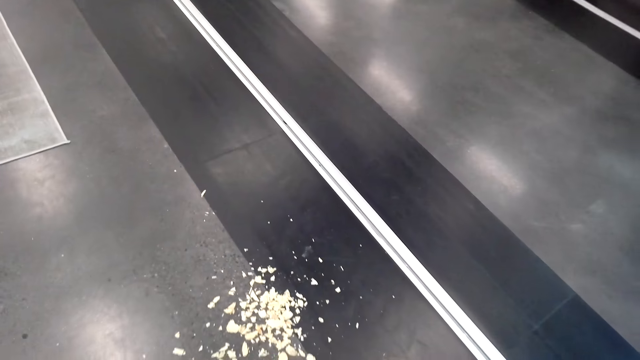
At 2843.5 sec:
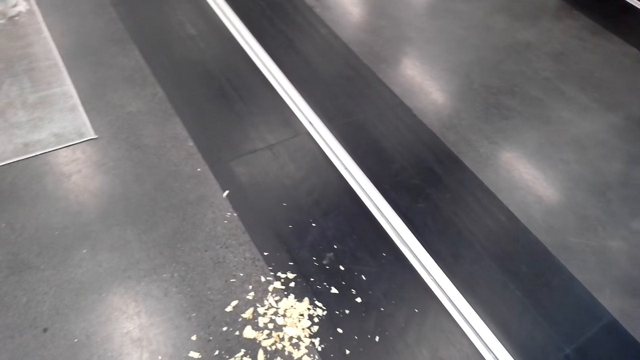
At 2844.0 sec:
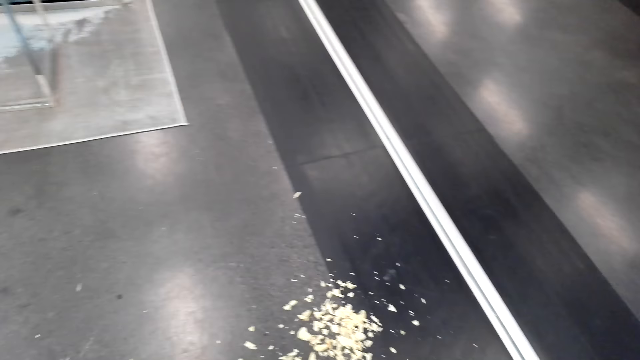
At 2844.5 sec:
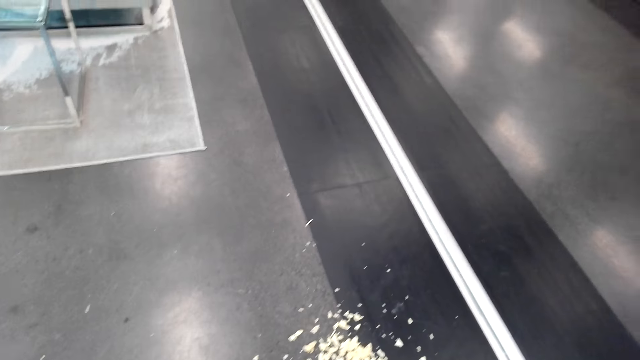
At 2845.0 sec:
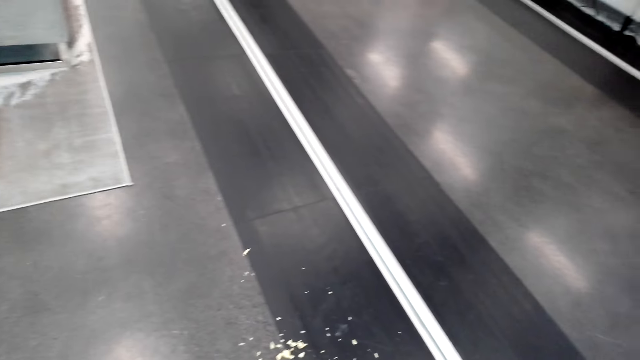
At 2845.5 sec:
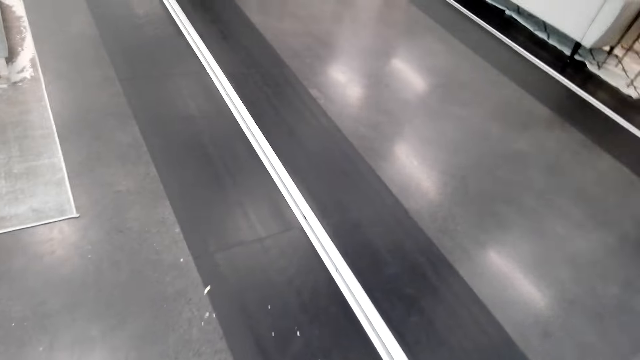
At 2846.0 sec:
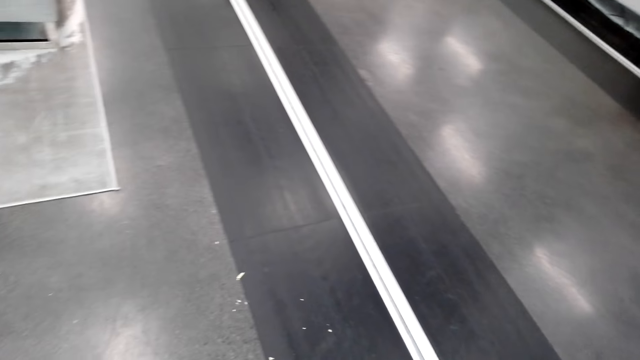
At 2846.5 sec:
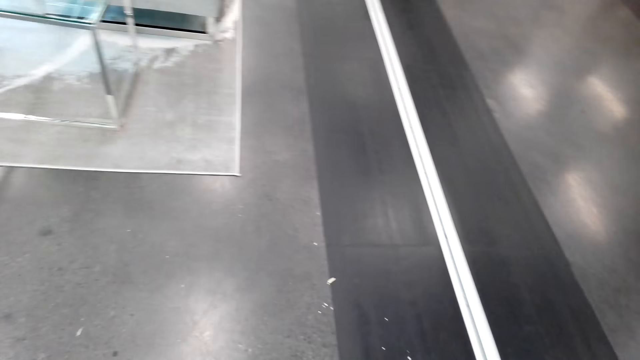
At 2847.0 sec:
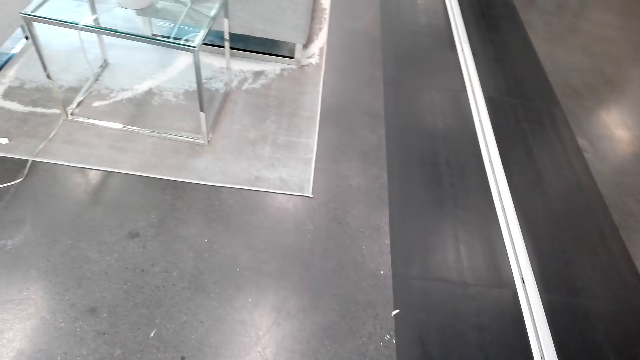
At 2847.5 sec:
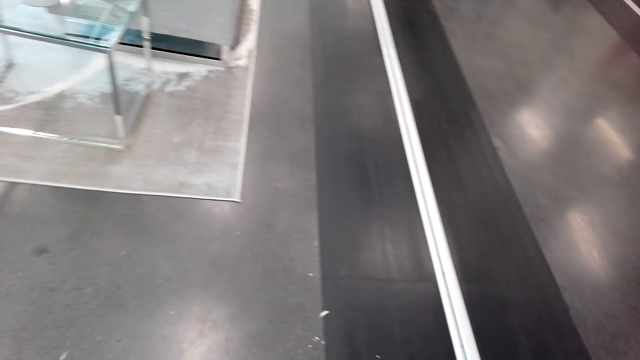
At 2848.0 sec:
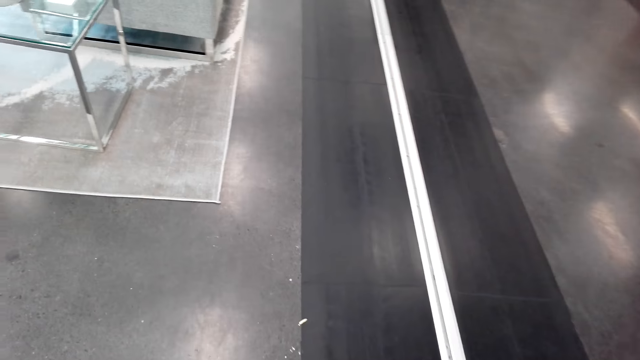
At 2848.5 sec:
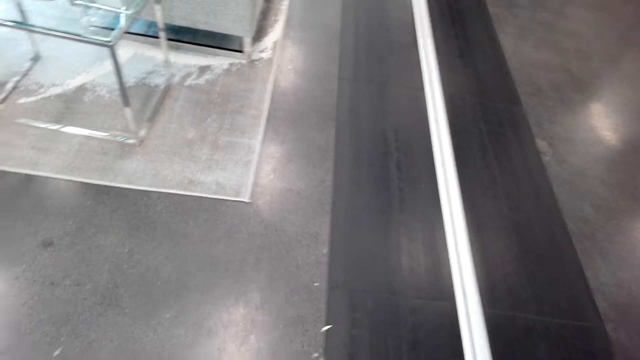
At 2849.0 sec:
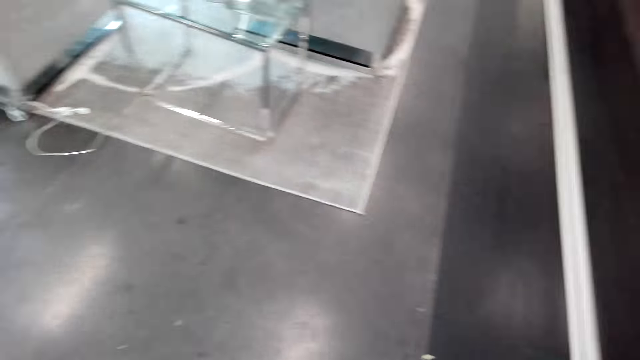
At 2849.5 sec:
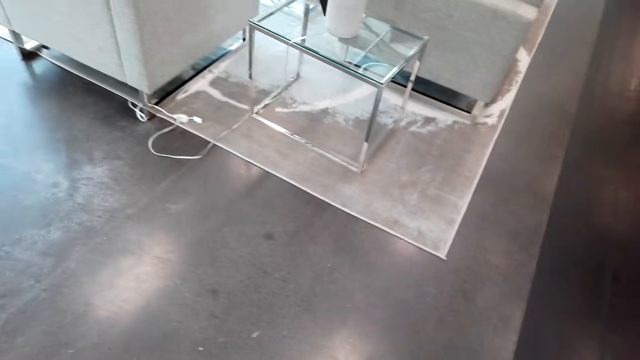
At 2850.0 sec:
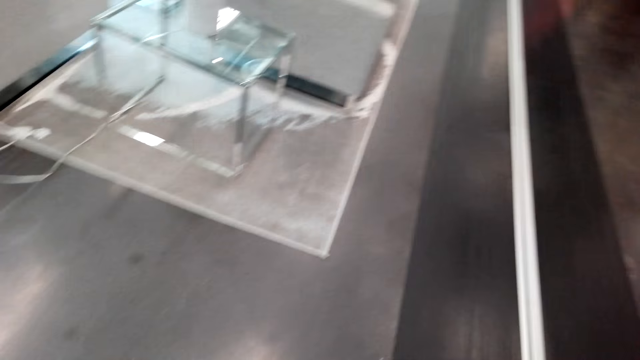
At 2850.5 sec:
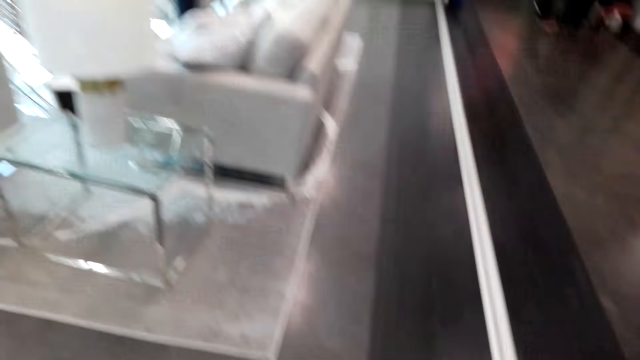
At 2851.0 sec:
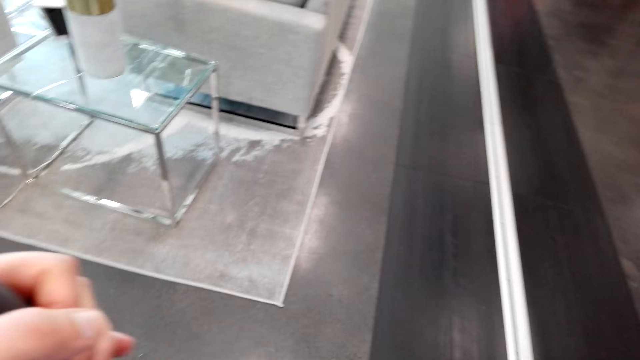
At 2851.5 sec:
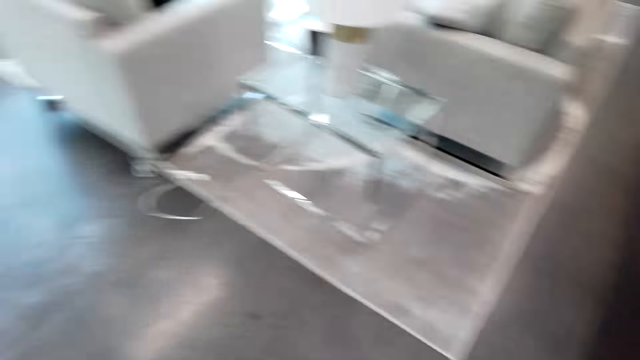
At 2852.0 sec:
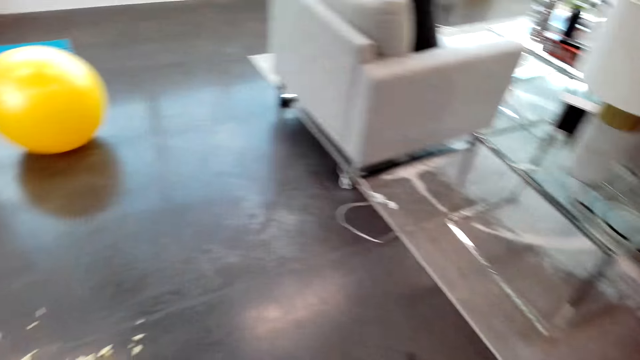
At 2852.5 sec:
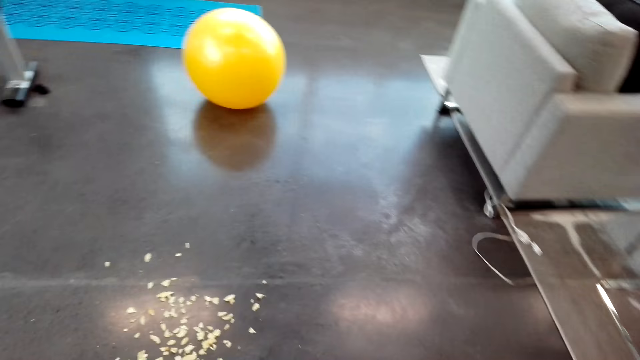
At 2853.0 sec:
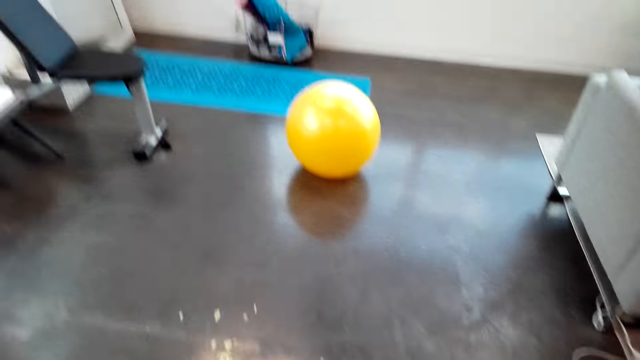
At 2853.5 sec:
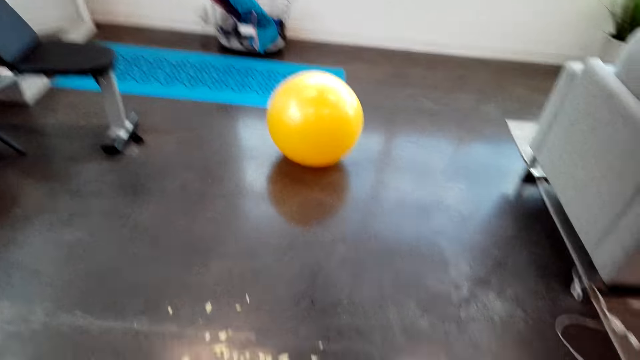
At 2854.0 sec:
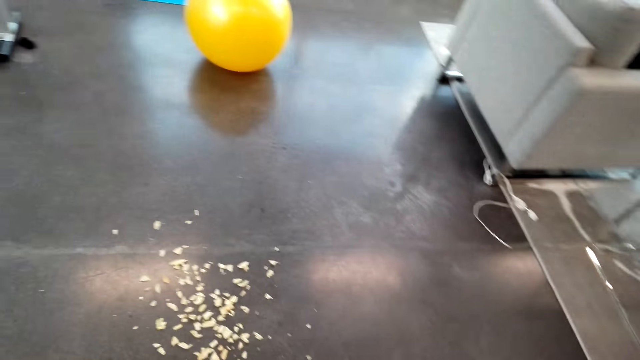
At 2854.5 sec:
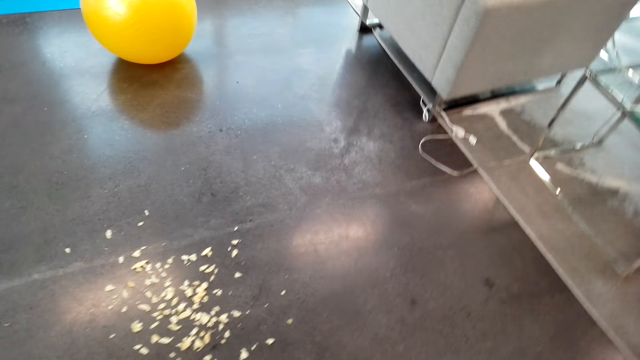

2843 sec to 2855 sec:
The camera wearer picks up a broom. They move the hand. They walk in the room.

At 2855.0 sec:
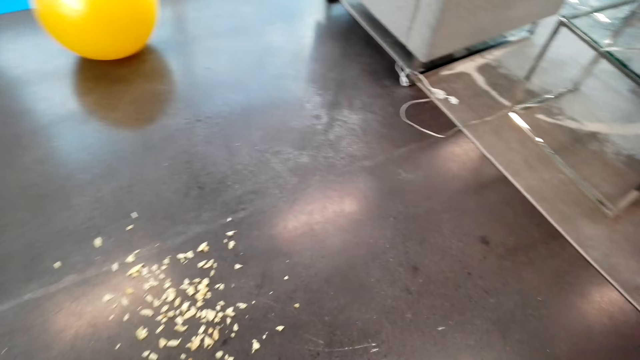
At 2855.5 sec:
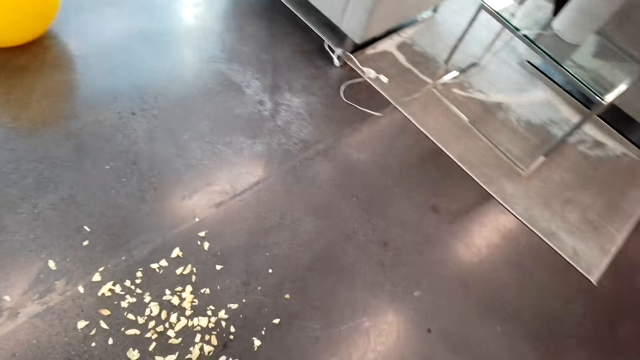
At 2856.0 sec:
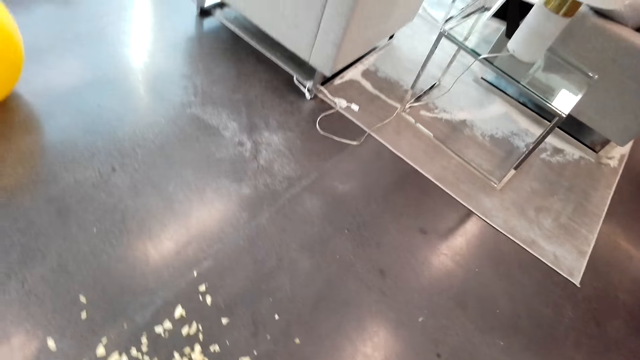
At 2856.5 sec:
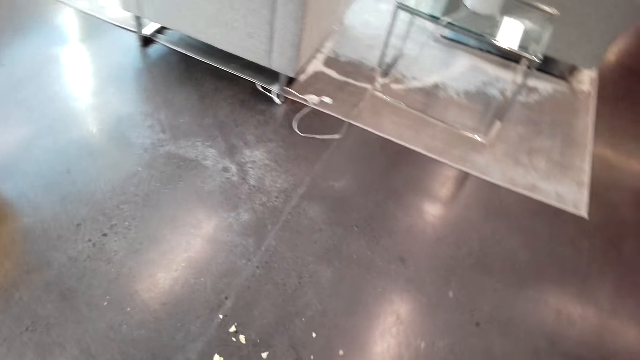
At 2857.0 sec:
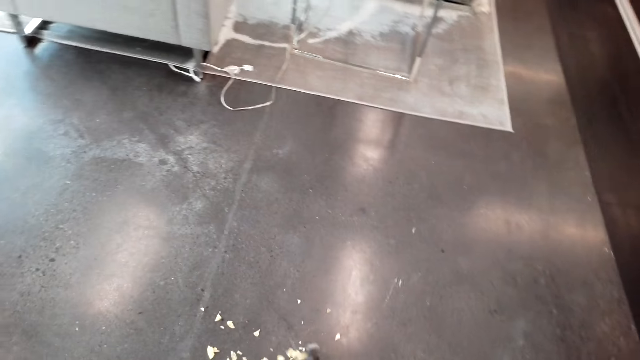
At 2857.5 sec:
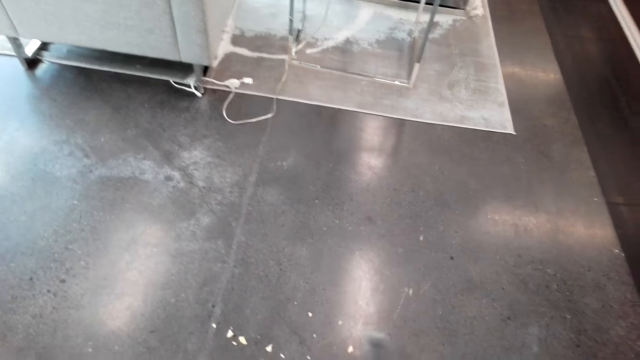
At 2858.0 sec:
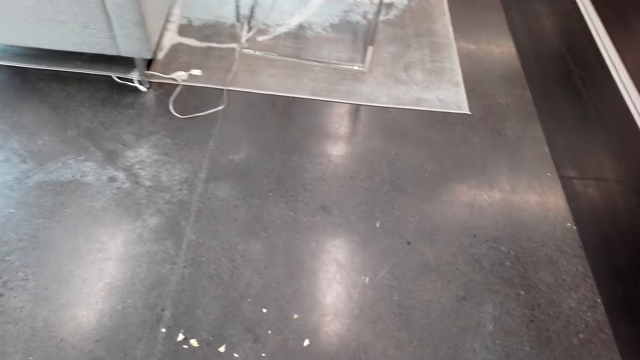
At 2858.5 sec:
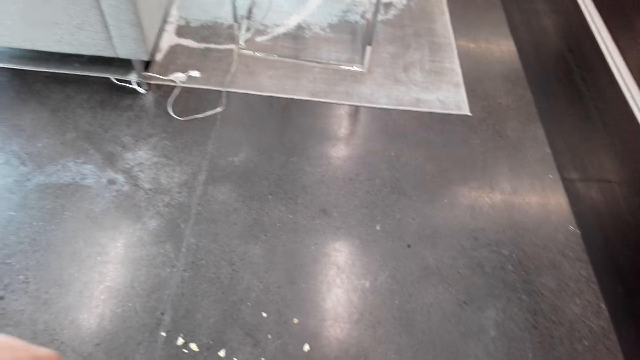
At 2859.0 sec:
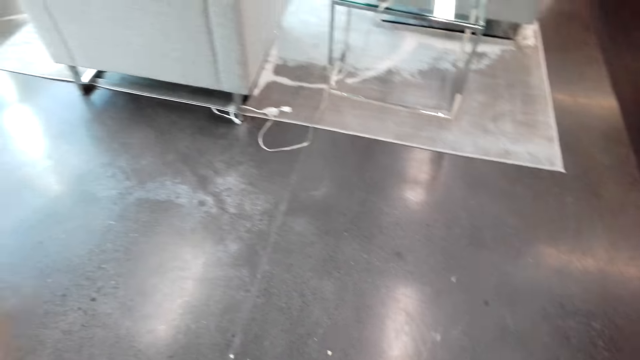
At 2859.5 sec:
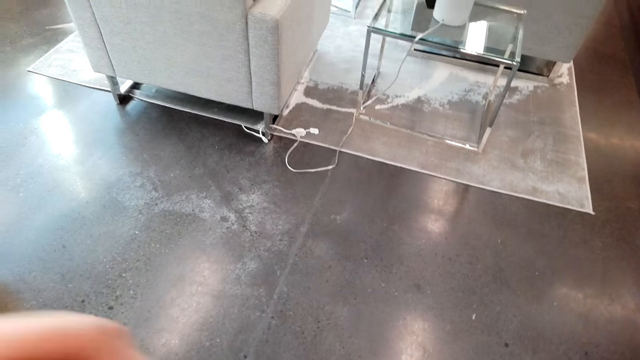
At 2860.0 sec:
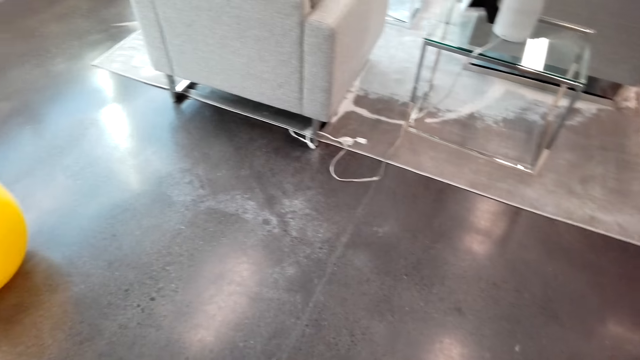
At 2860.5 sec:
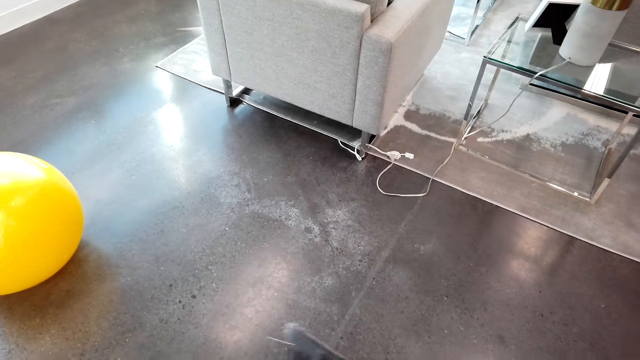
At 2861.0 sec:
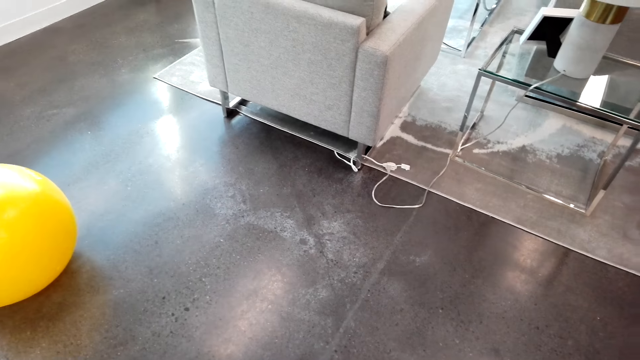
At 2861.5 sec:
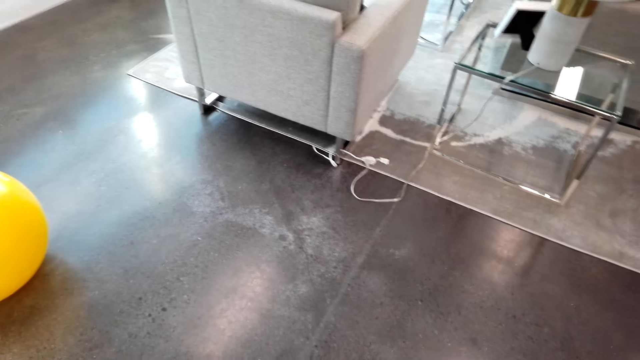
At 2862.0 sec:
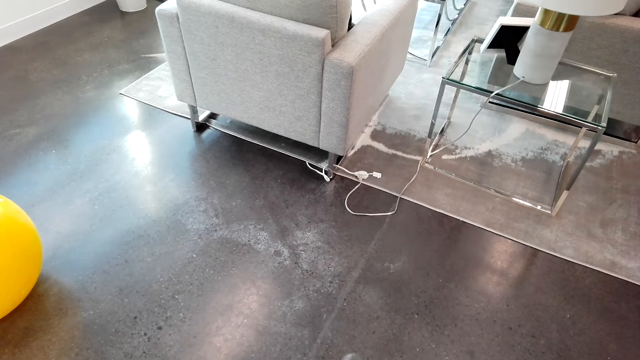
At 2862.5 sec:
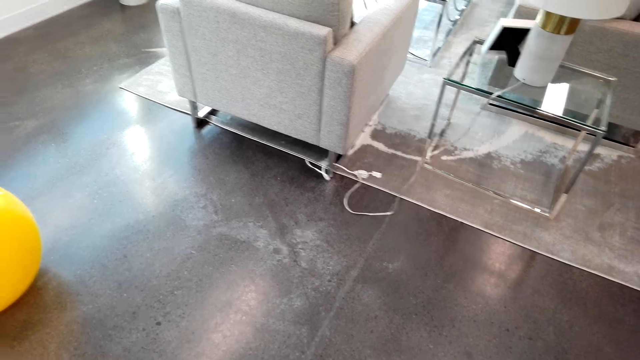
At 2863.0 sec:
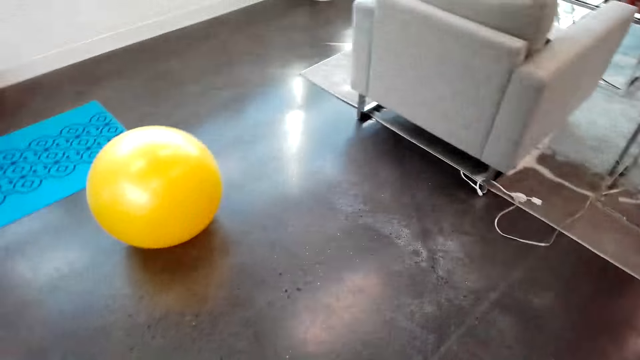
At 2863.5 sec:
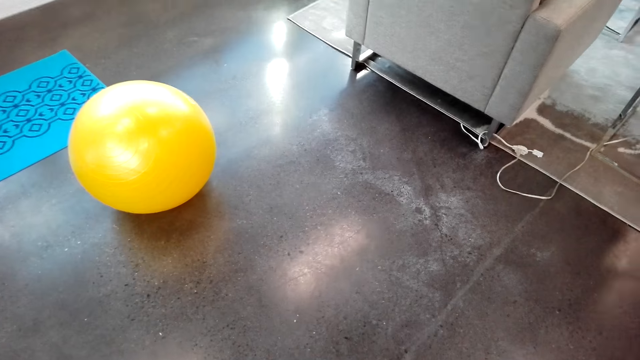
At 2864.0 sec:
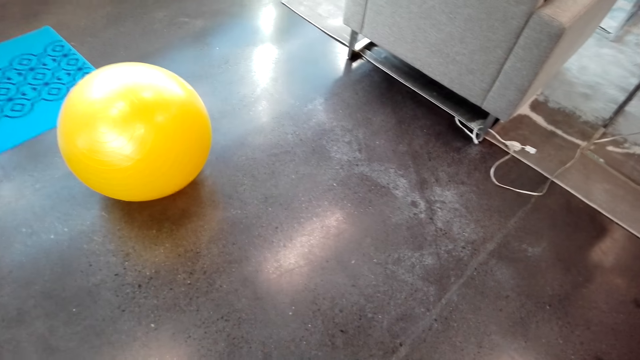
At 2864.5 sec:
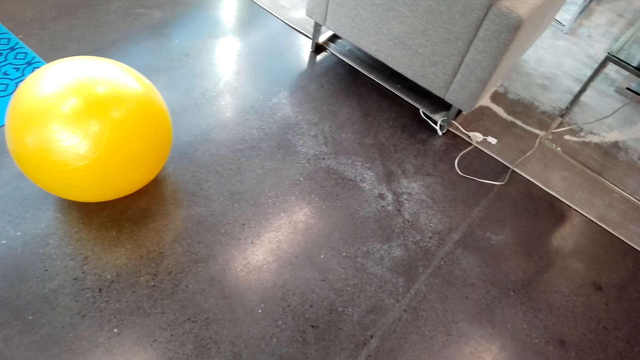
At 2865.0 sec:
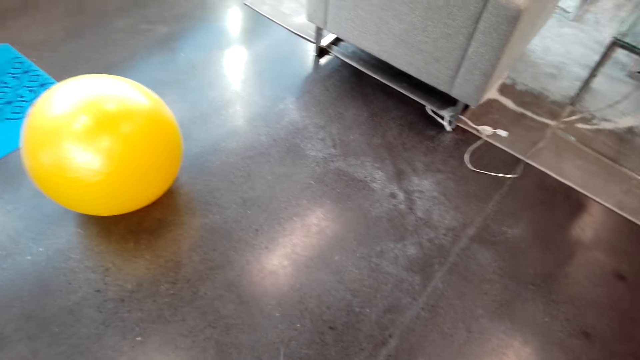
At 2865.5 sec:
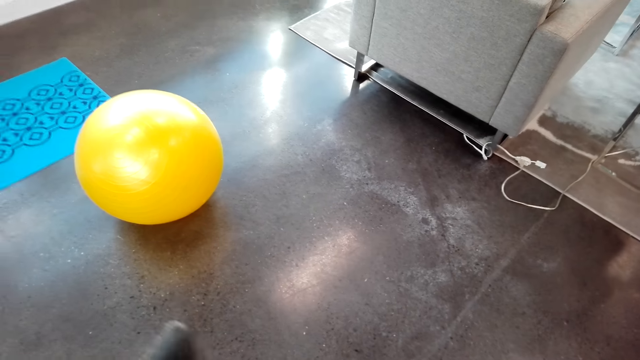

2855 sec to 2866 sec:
The camera wearer sweeps the floor. They move the hand.
